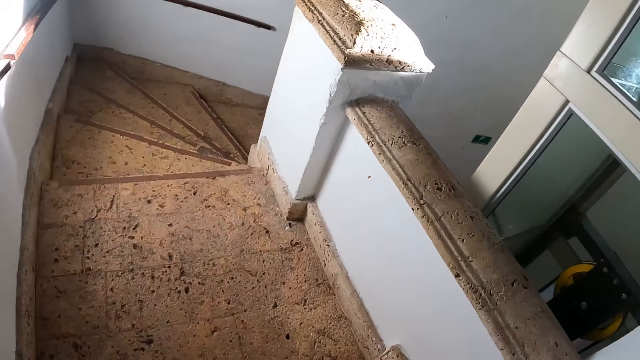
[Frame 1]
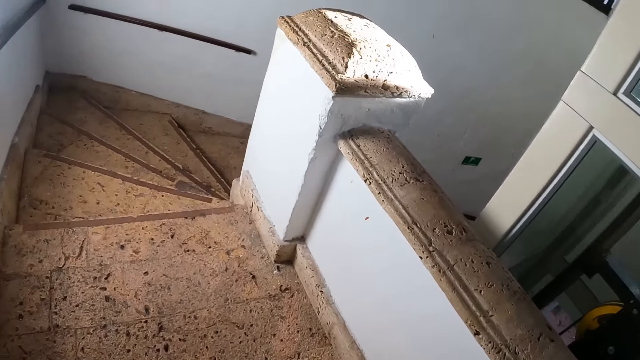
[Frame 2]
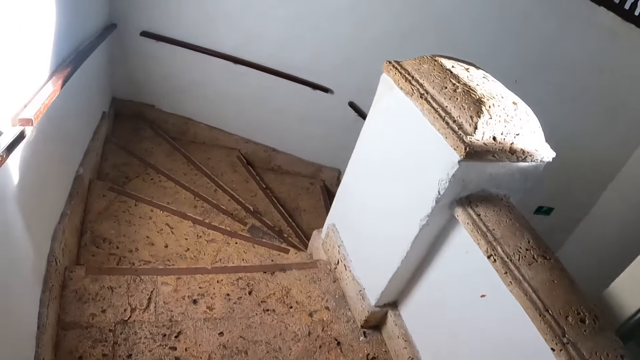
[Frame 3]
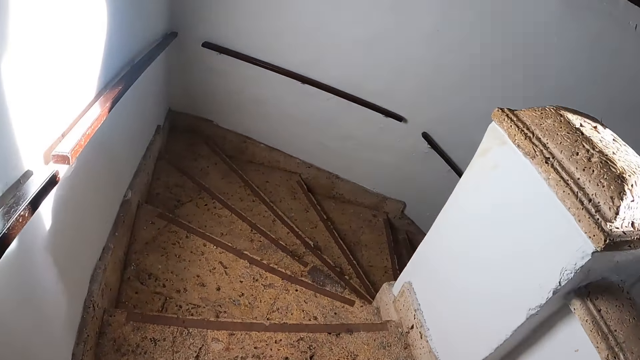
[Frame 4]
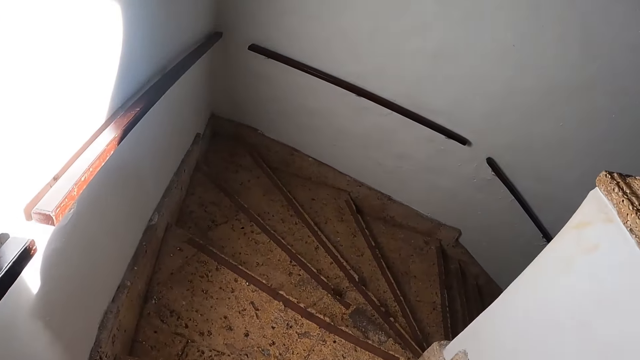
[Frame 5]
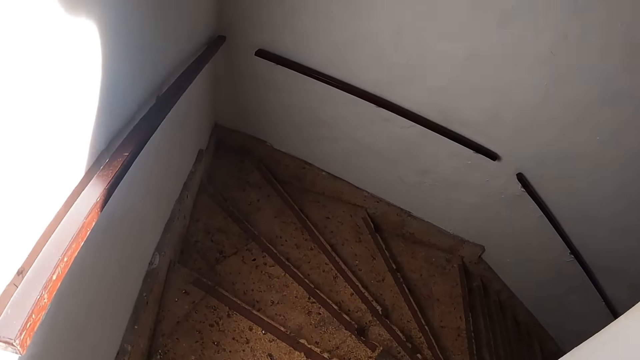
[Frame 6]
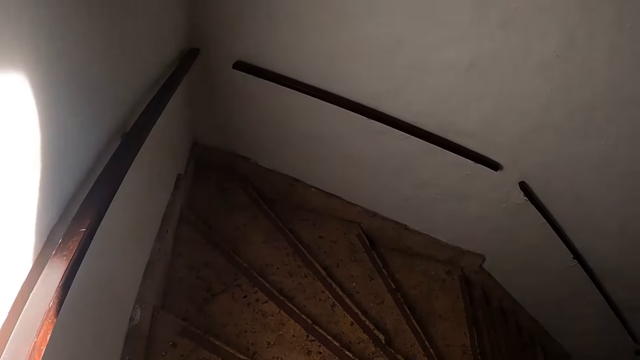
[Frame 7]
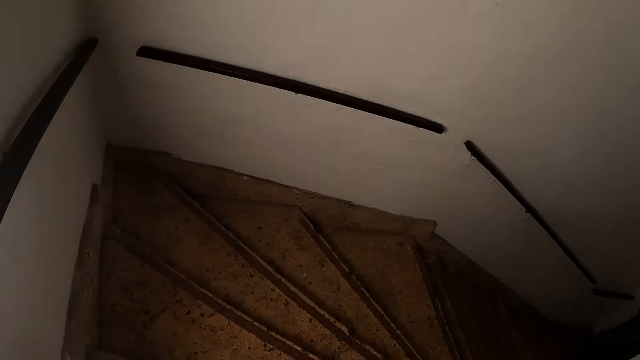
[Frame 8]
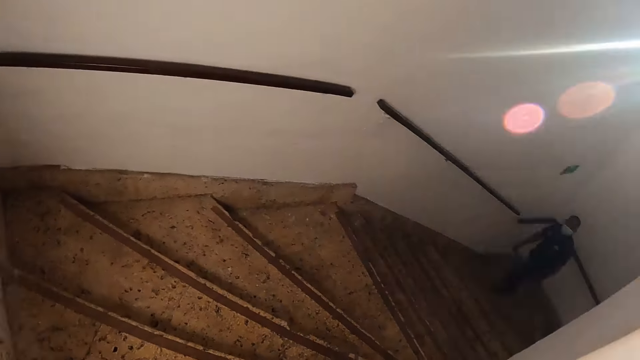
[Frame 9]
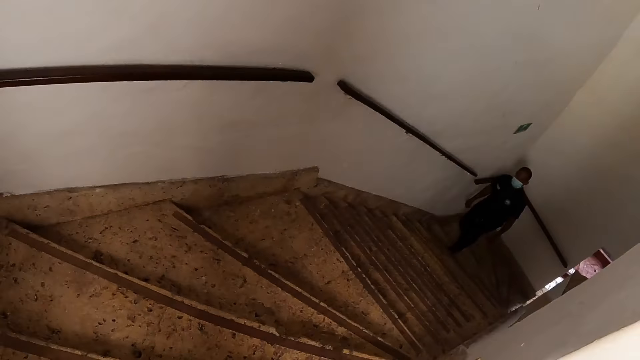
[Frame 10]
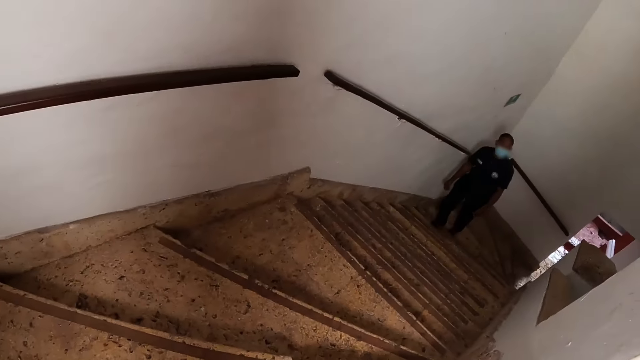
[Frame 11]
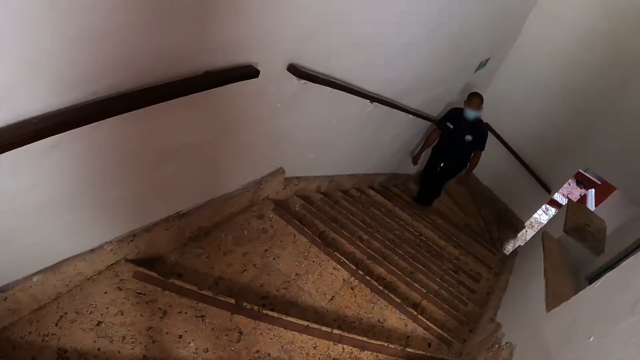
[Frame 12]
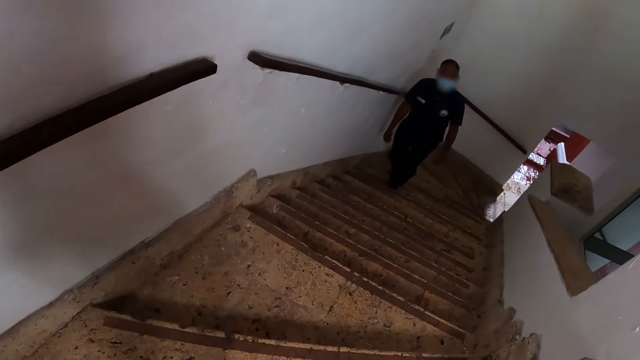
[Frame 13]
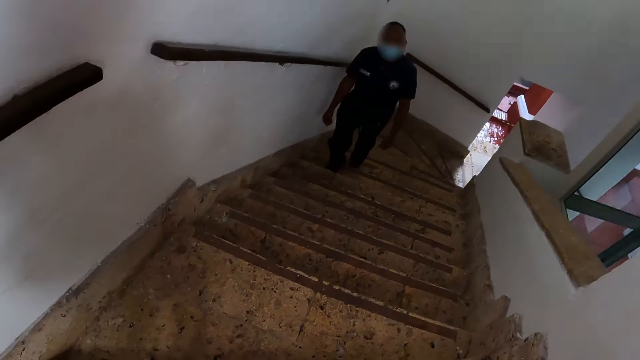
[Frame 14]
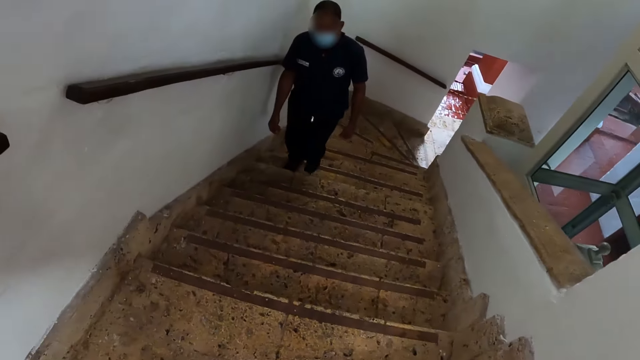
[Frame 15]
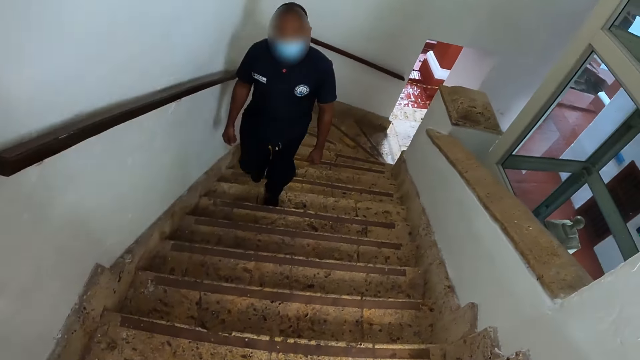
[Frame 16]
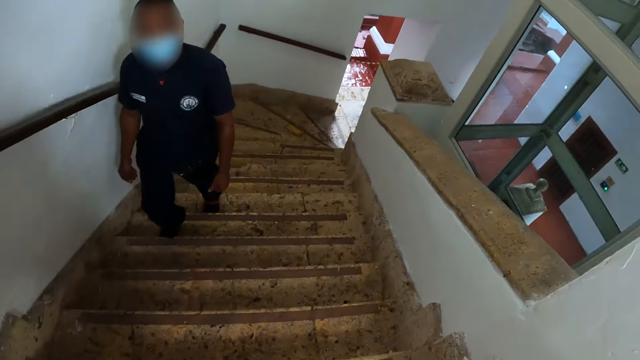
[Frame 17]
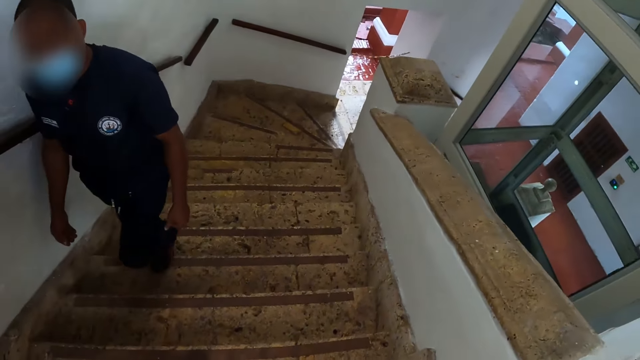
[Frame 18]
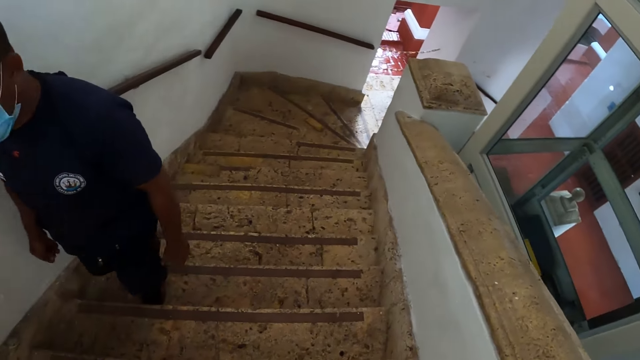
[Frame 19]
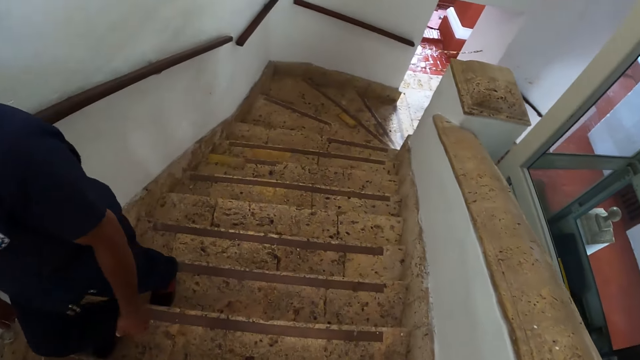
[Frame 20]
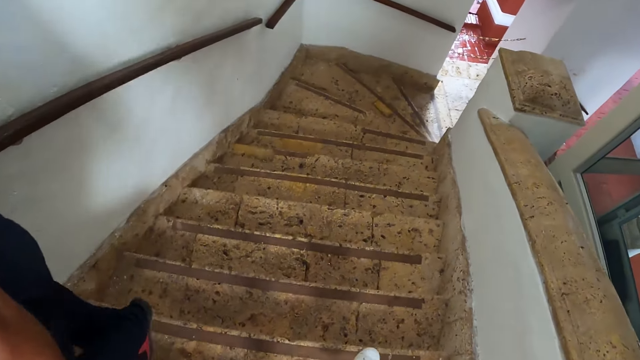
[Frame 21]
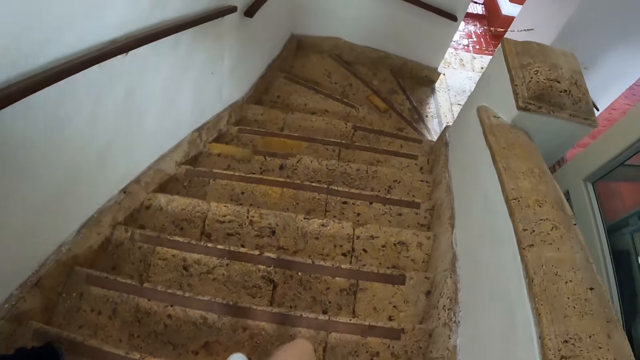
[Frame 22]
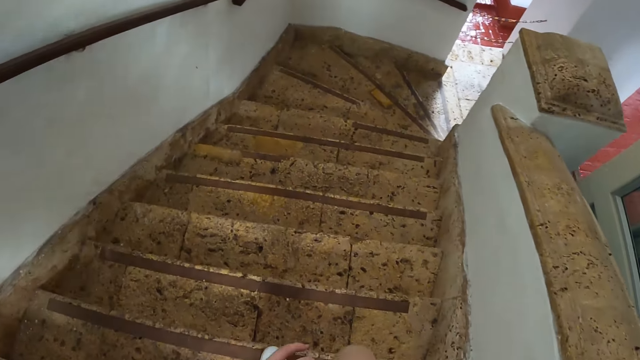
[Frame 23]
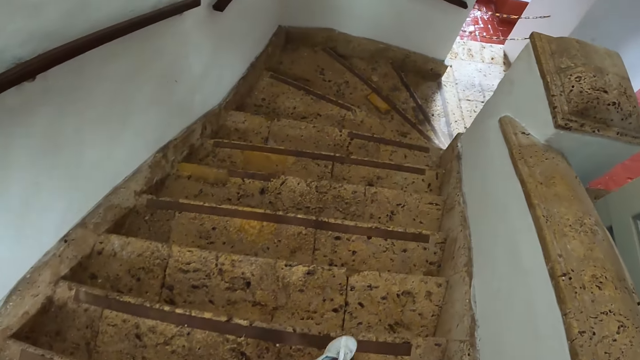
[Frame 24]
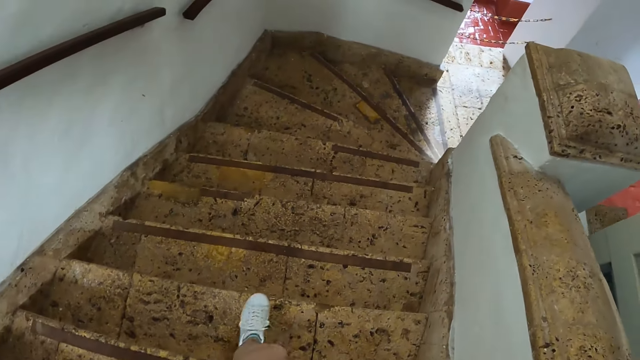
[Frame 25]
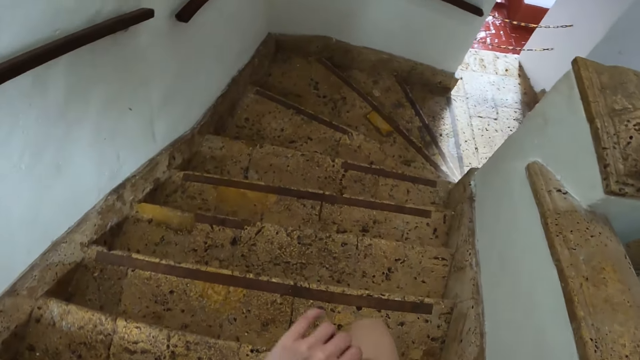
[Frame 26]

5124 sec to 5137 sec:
A man walks past the camera wearer.

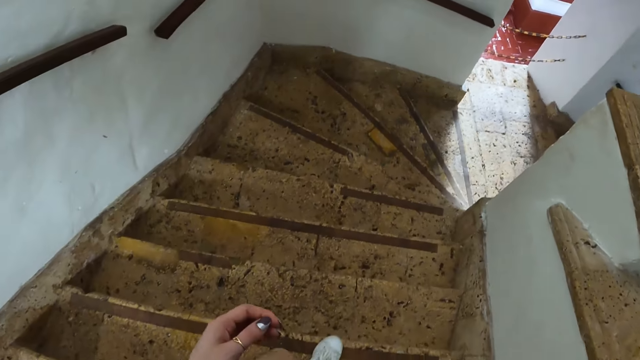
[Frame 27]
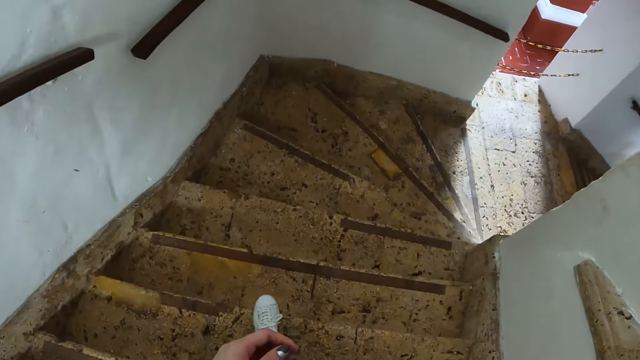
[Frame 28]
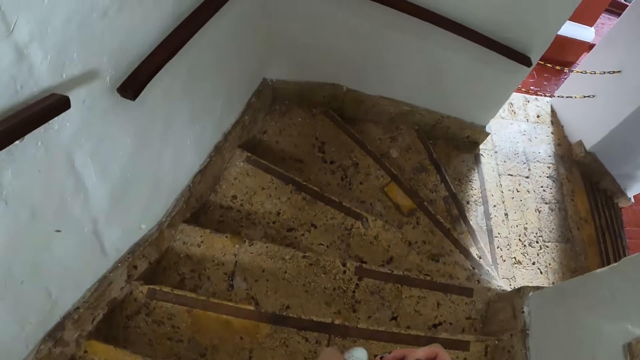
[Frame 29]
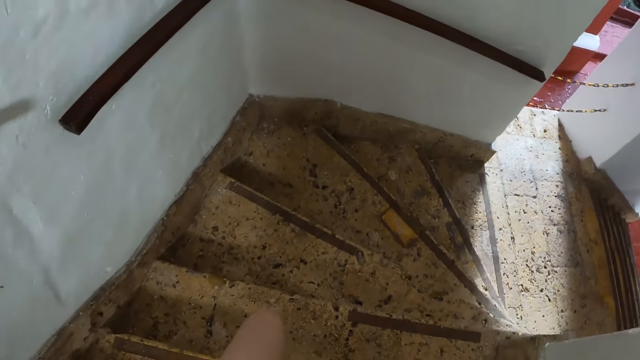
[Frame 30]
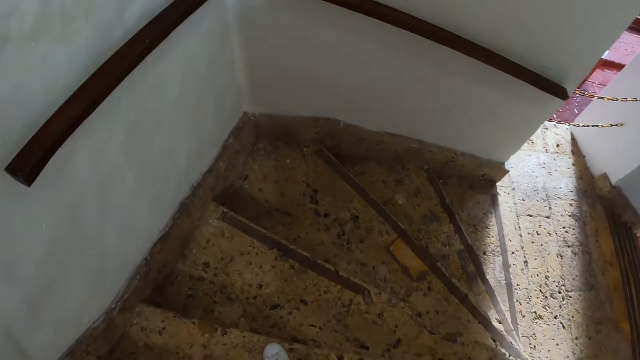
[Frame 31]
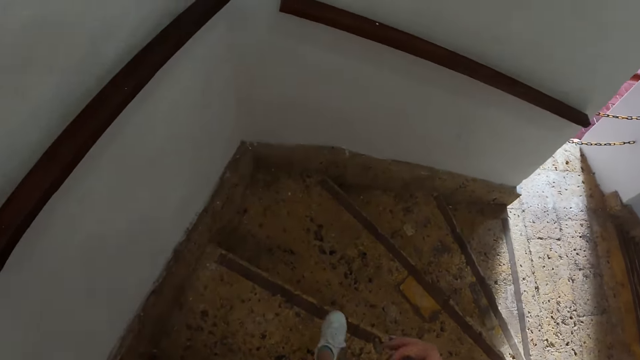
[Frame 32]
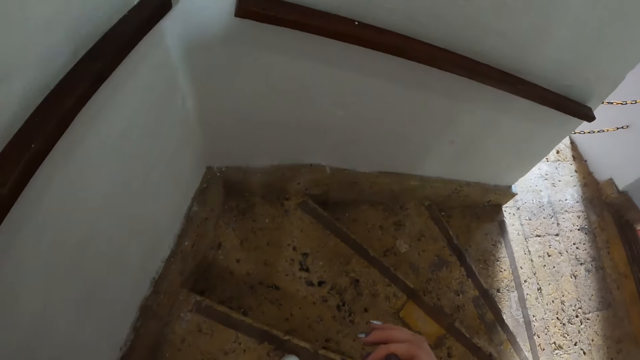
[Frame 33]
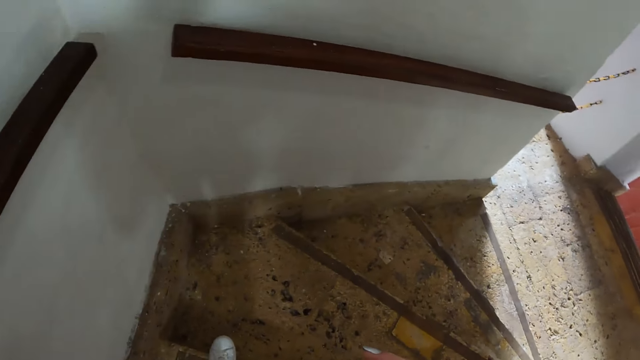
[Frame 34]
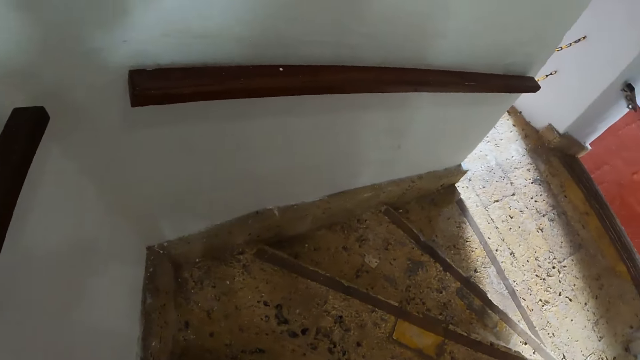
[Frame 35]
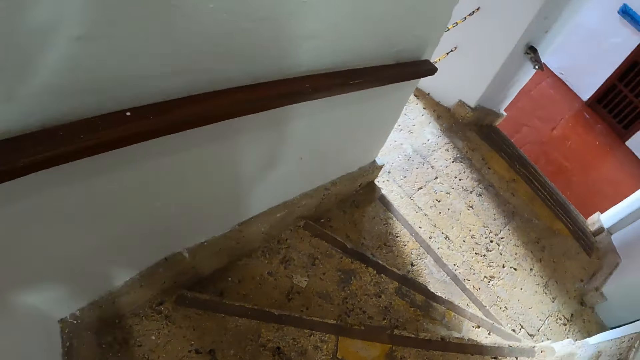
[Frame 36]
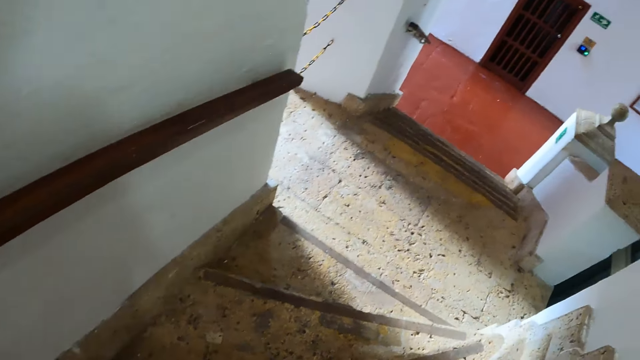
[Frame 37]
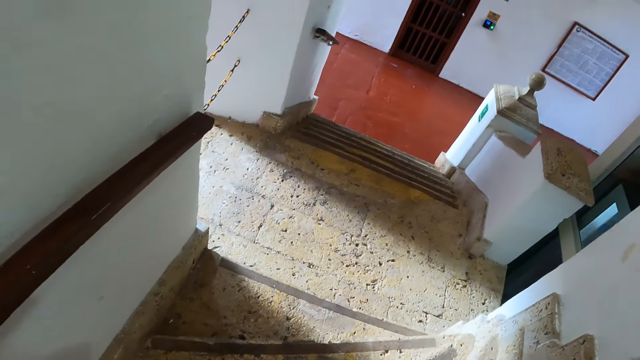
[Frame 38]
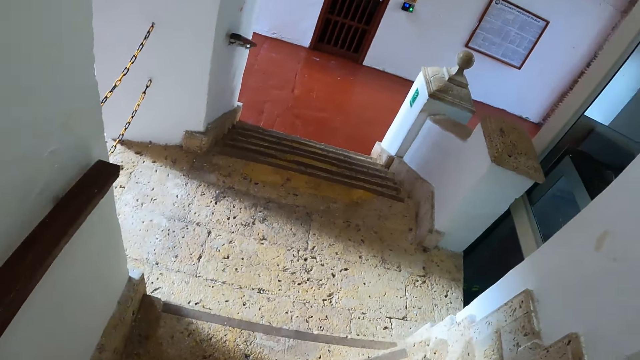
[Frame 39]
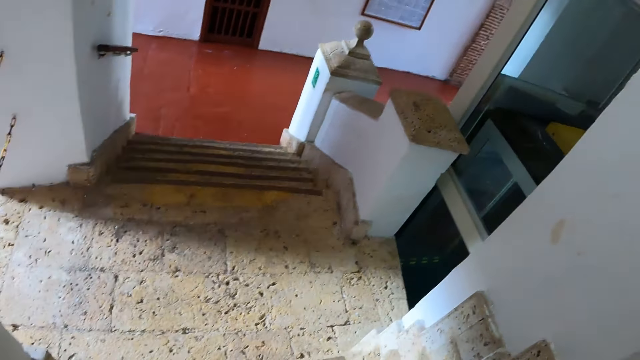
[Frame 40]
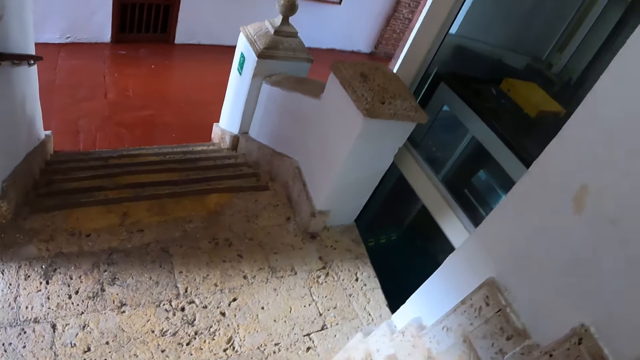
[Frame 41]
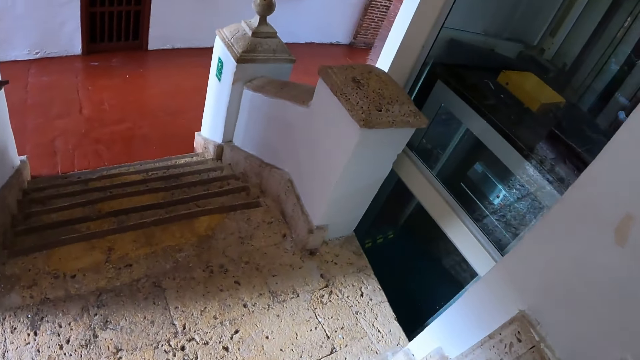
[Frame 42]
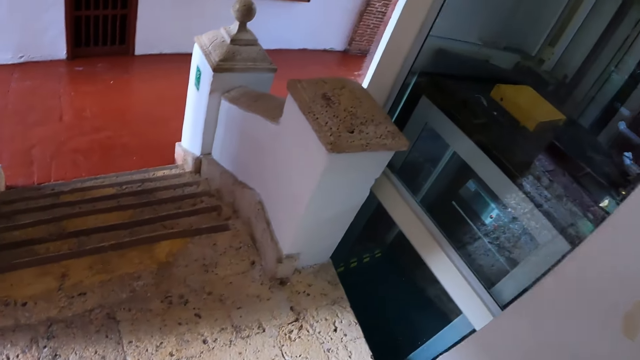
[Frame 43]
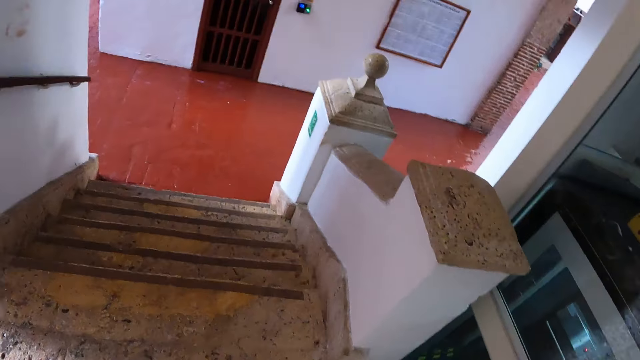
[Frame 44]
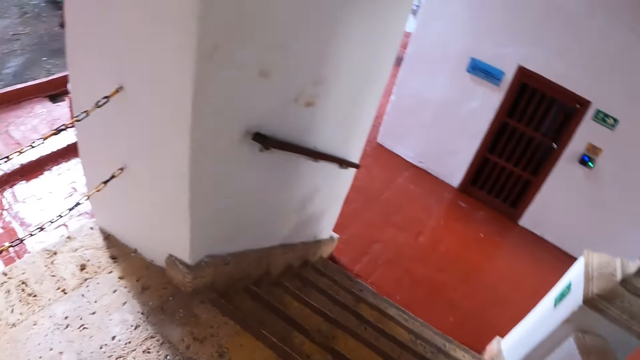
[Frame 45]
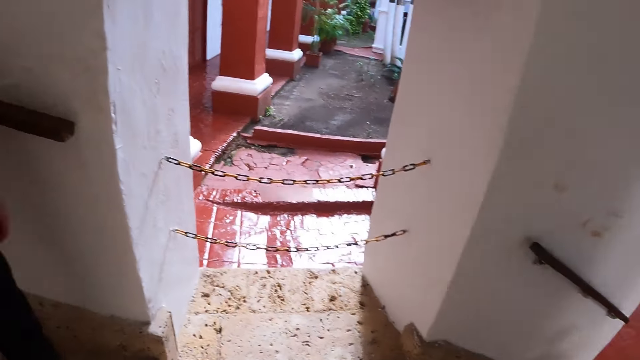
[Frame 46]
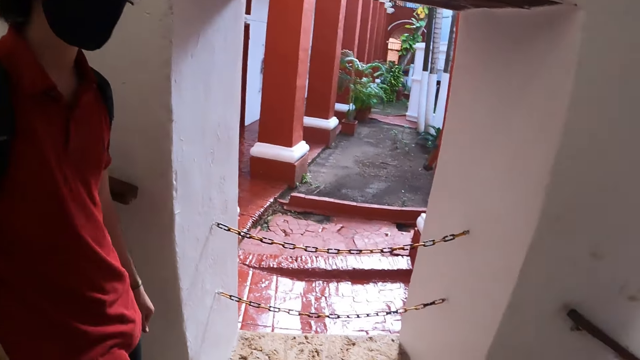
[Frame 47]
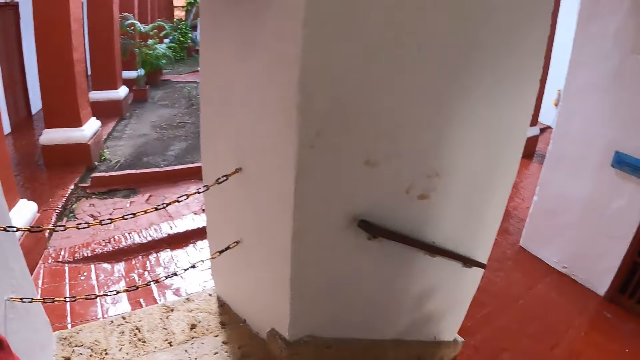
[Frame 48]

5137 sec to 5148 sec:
The camera wearer looks around the building. They stare around. A man walks.
